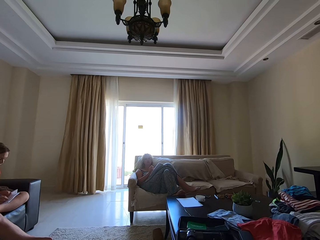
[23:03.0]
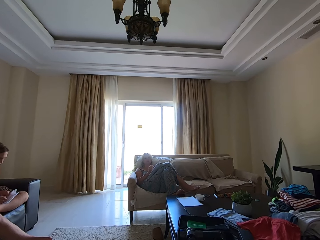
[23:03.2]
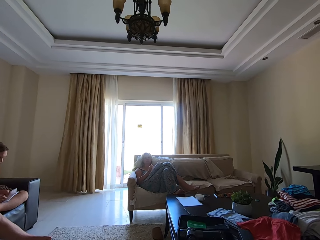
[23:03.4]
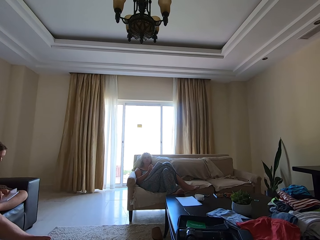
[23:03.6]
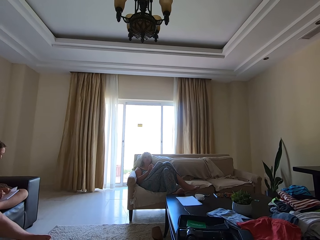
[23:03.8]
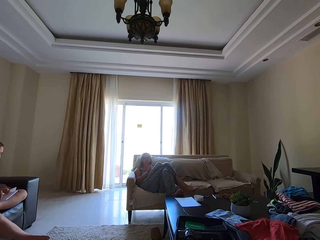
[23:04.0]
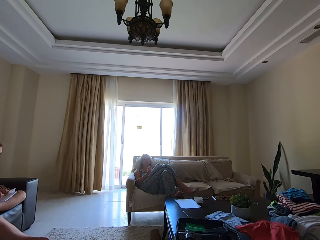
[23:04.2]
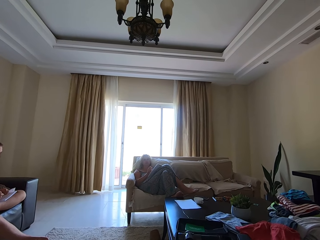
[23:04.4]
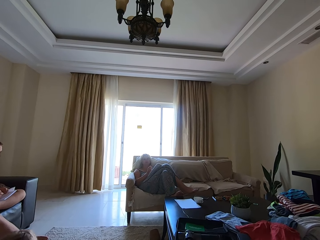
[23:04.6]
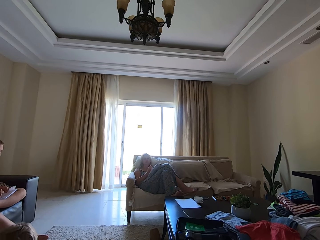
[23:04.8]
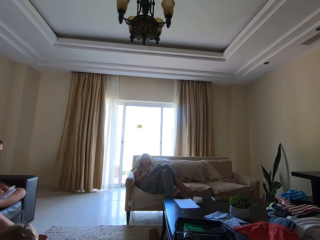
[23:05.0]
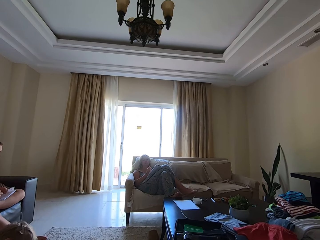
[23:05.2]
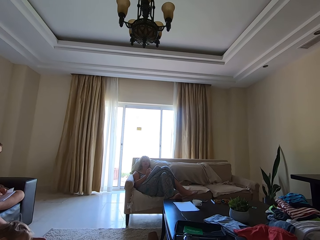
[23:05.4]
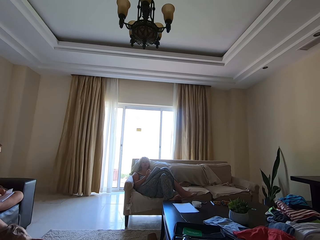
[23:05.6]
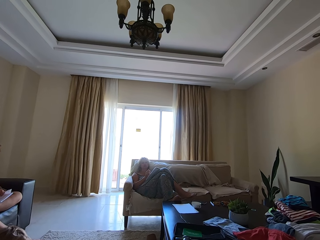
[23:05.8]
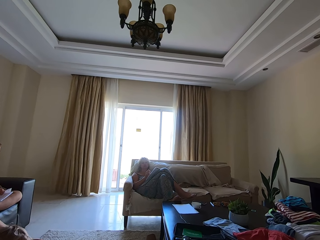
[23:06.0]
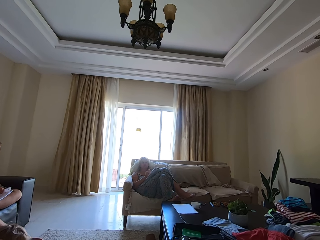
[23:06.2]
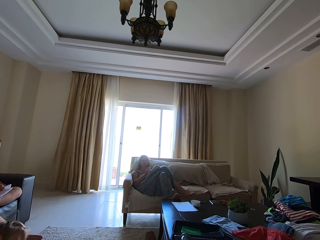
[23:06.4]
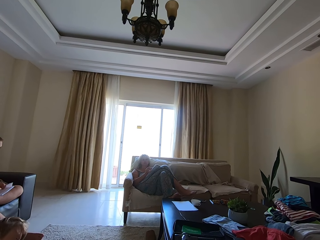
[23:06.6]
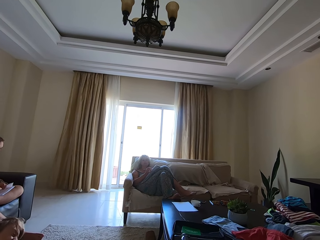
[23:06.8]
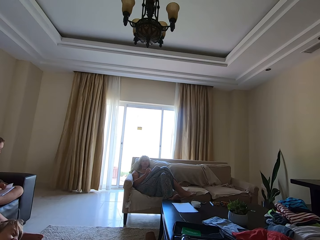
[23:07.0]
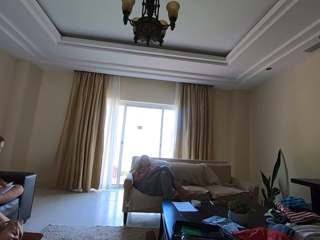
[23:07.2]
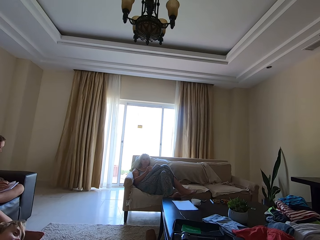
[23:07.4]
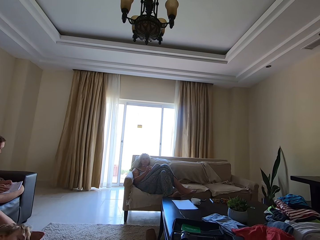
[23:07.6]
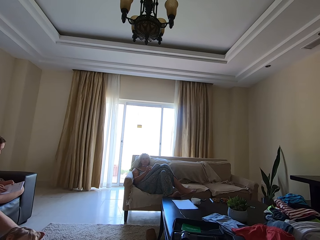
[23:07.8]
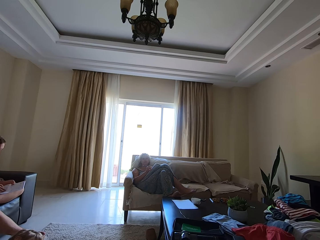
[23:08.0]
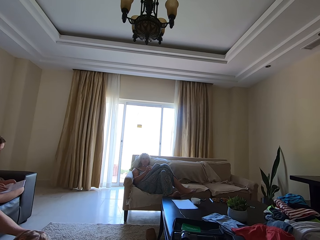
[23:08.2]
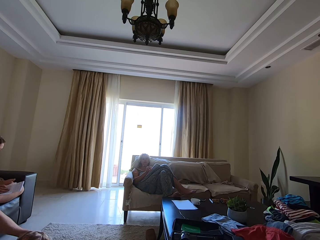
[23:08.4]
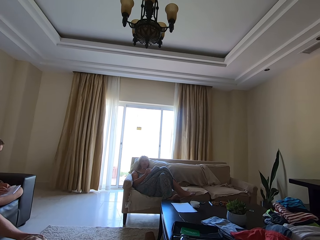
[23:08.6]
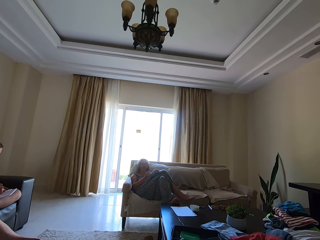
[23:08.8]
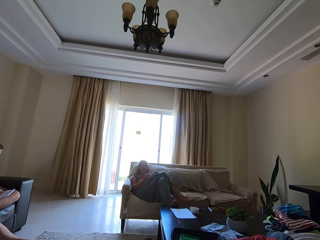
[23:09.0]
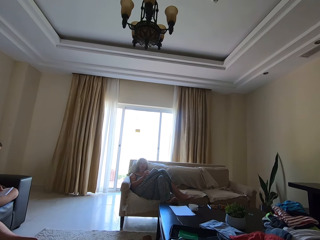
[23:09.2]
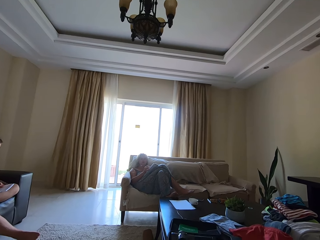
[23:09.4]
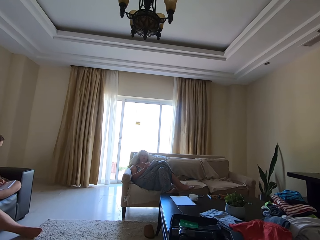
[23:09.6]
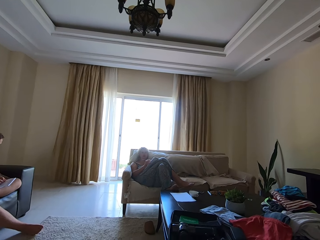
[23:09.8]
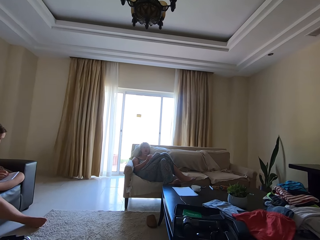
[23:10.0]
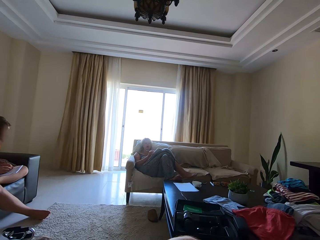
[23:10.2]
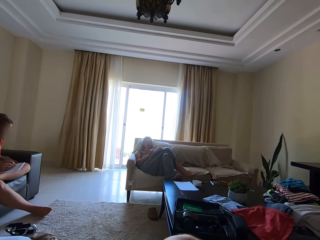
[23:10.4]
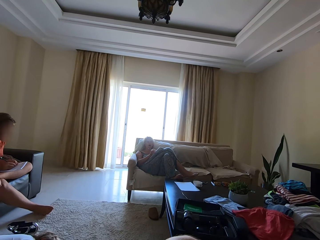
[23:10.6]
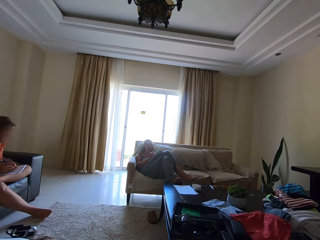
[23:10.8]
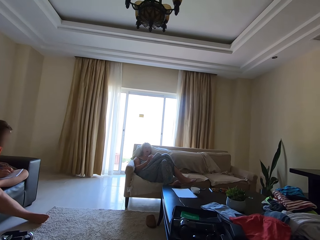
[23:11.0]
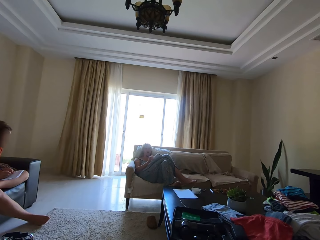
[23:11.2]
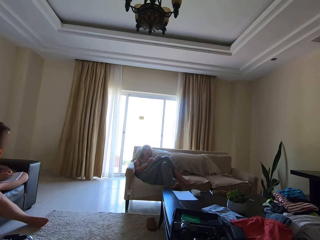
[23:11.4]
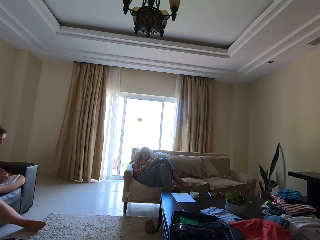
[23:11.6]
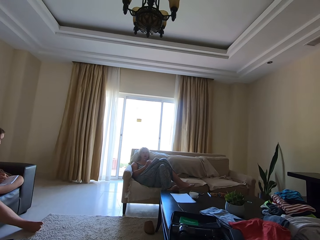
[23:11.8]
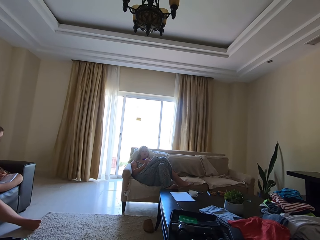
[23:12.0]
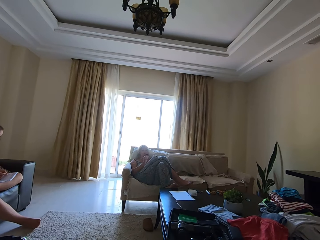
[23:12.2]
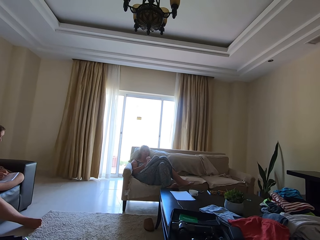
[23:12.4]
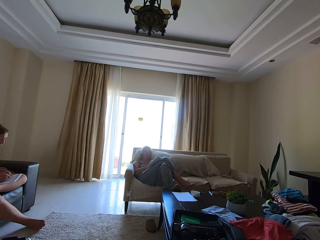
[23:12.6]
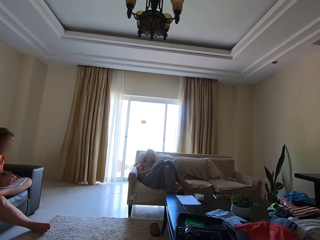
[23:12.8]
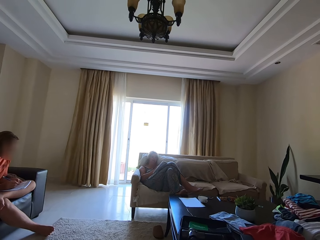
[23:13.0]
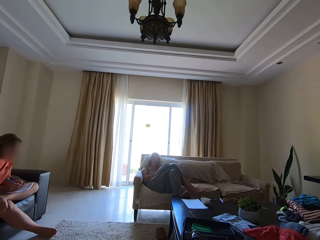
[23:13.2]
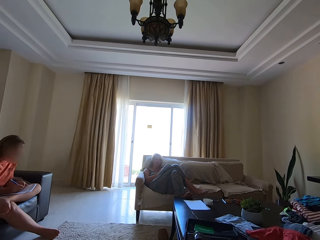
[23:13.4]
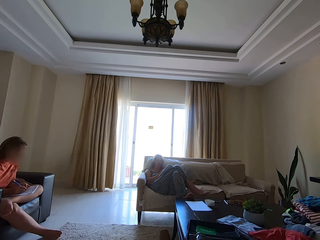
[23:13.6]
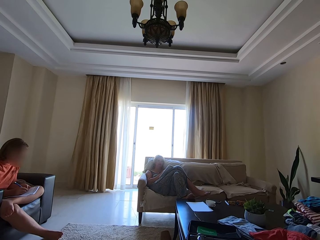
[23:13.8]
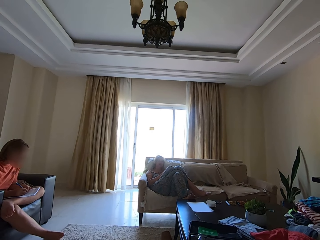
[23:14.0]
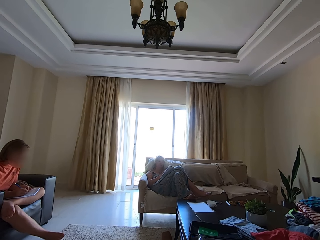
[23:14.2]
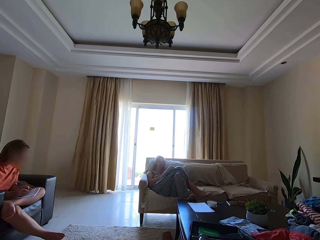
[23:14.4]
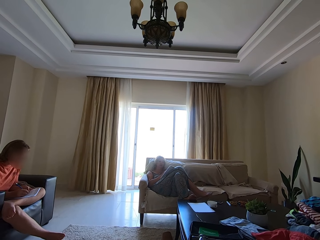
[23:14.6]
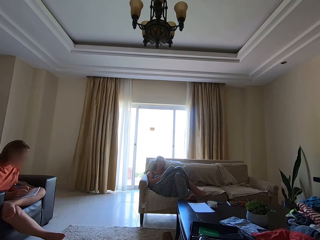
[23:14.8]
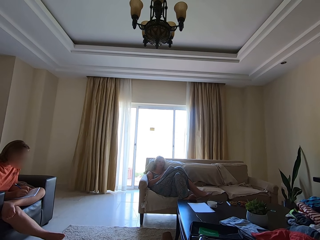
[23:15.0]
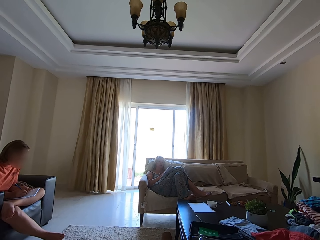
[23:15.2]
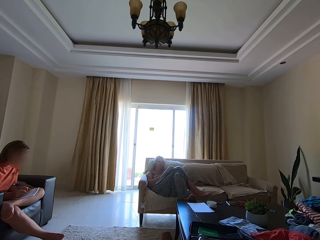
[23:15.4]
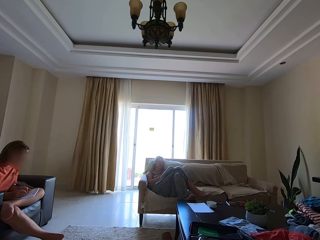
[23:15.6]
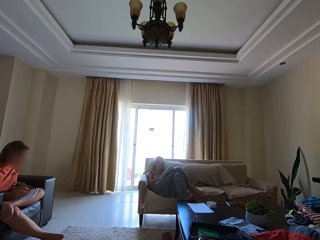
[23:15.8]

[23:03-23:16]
The camera wearer talks. Someone talks. The camera wearer talks. A person talks.

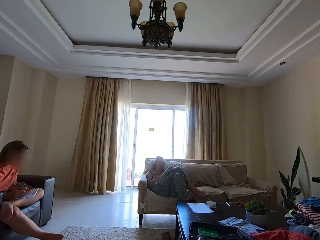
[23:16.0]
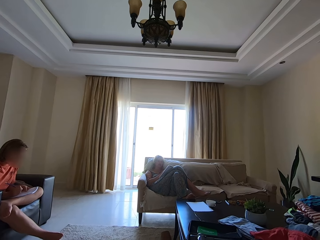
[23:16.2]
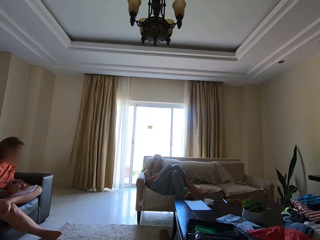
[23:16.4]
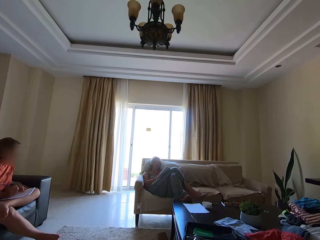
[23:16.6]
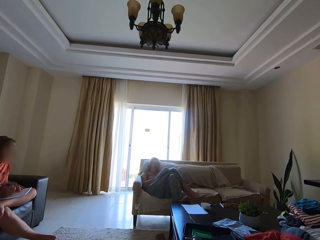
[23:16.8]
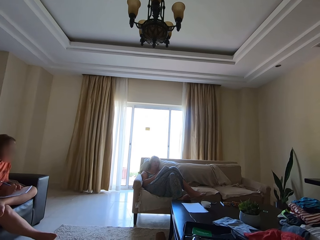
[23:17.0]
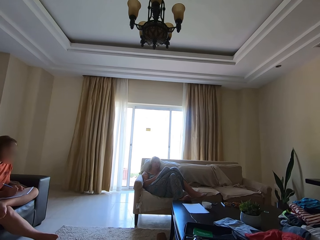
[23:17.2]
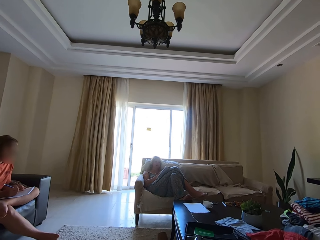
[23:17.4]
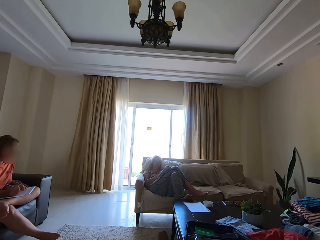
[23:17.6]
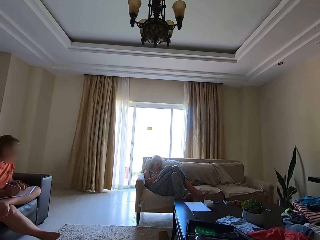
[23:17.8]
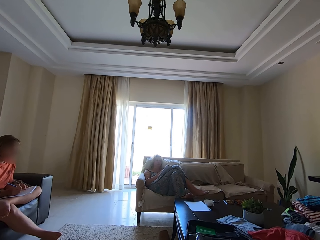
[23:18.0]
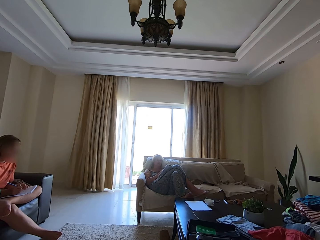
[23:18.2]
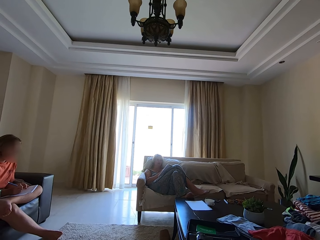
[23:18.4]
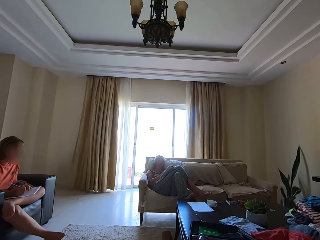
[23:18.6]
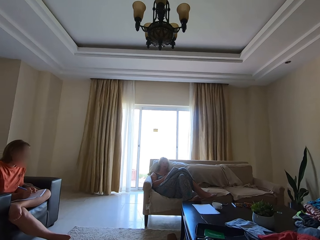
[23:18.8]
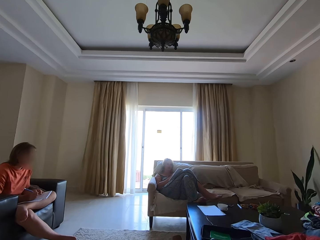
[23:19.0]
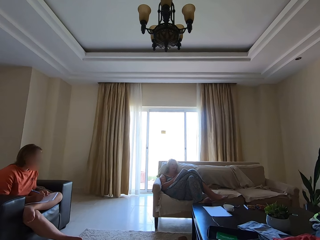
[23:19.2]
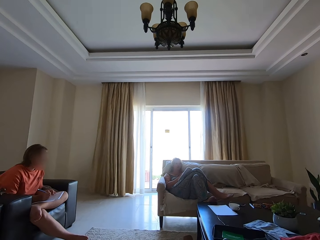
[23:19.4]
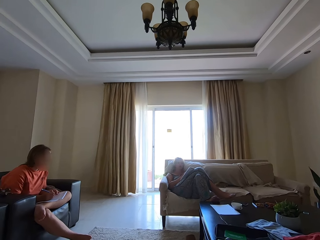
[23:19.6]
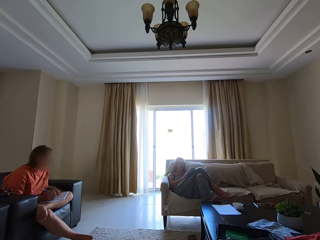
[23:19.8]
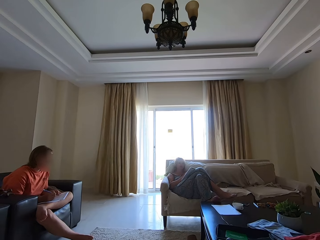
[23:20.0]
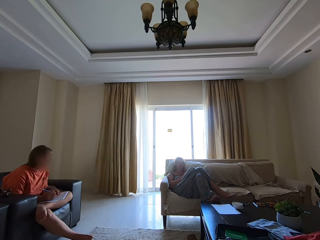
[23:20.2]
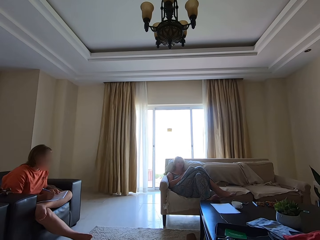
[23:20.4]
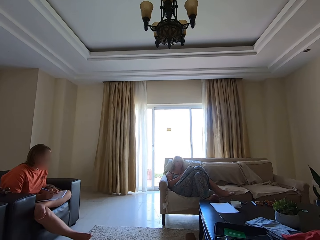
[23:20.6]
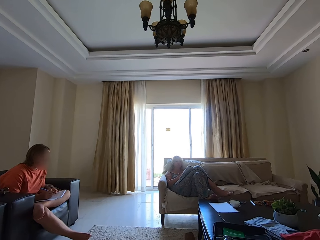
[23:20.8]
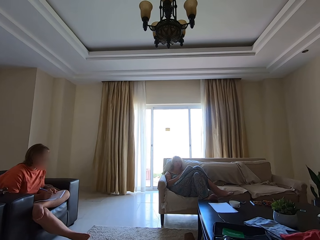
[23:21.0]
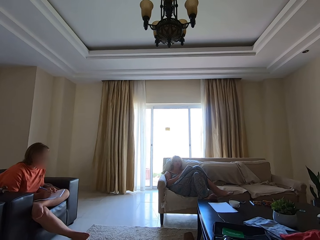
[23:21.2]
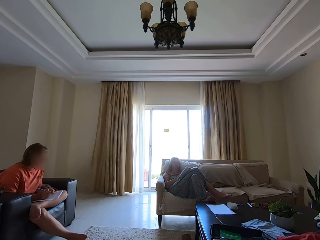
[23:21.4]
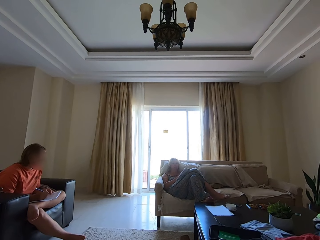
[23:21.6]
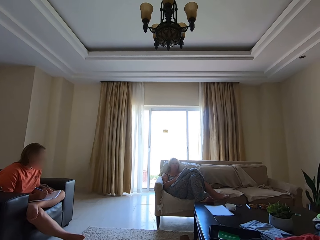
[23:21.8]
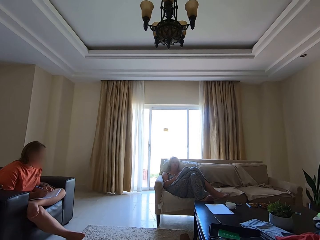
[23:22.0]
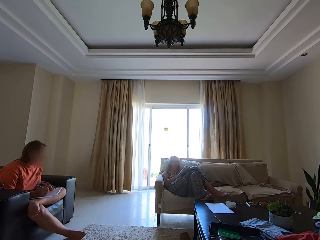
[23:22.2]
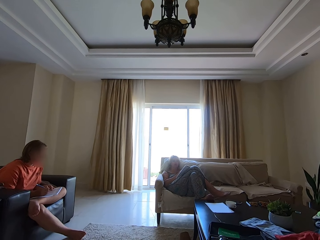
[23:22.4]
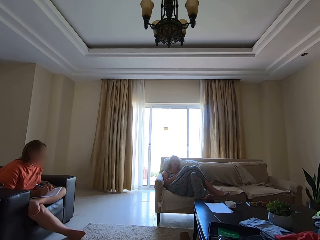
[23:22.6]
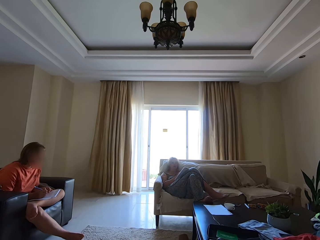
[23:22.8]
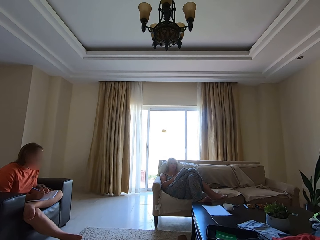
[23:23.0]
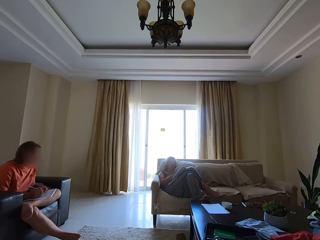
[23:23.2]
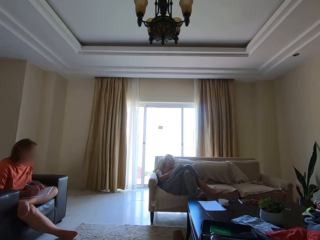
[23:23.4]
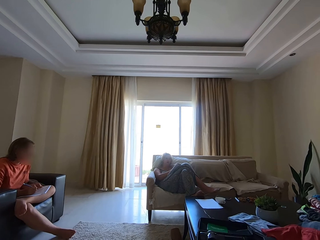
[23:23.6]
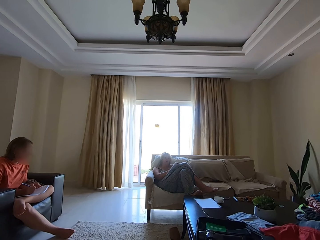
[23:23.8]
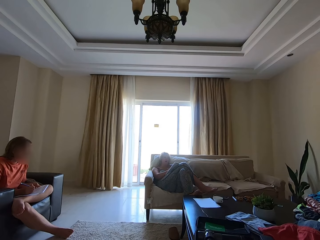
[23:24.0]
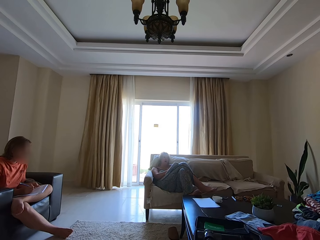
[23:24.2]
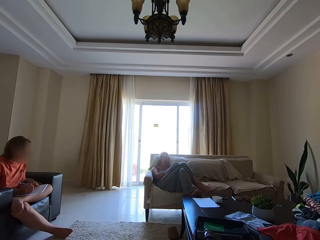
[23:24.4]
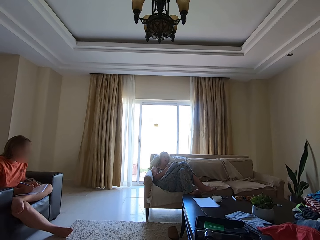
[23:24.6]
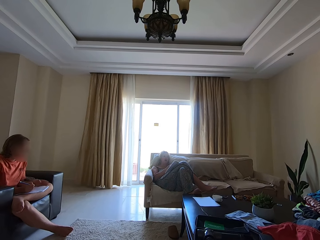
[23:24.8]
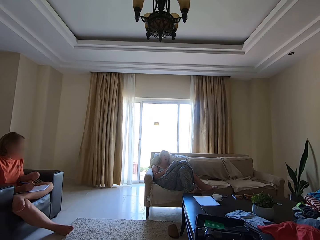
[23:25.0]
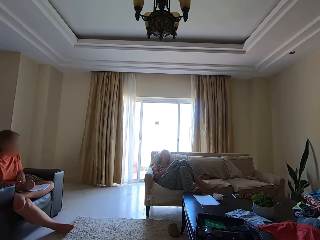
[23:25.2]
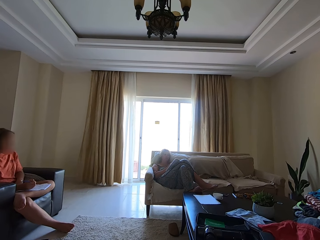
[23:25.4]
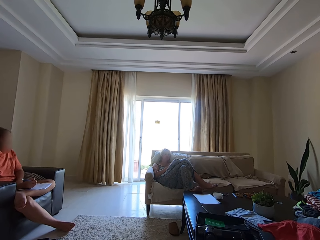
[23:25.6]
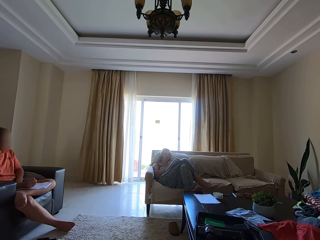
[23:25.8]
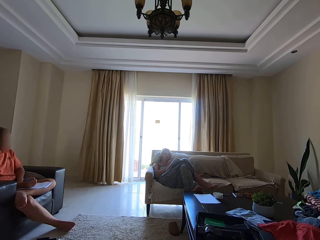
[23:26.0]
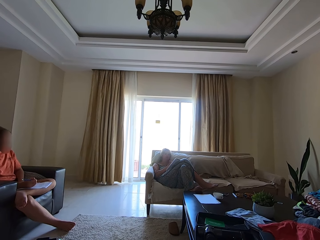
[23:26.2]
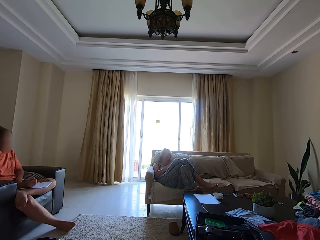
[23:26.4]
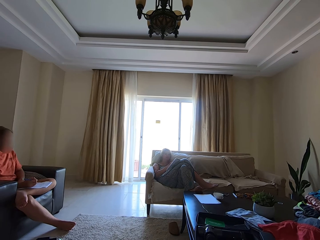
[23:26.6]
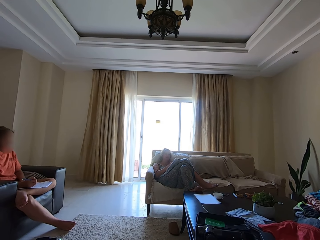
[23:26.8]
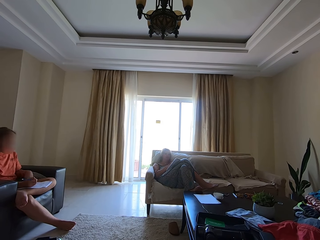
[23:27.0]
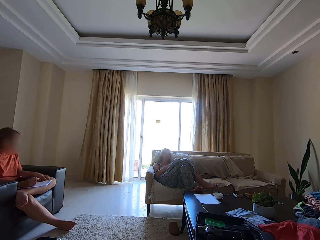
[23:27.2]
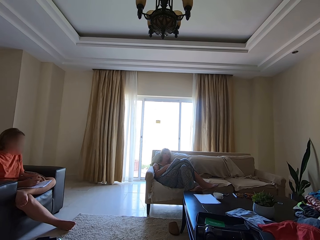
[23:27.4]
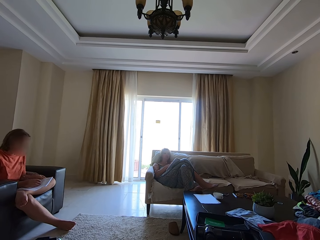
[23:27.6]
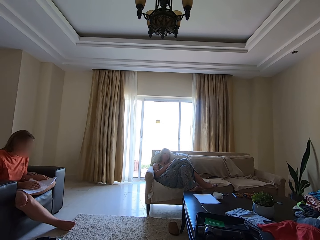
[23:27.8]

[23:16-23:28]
The camera wearer talks. Someone talks. The camera wearer talks. A person straightens the cloth. Someone talks.
